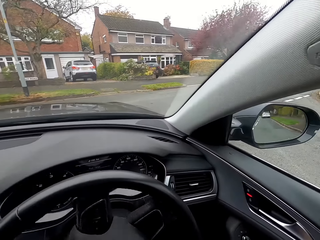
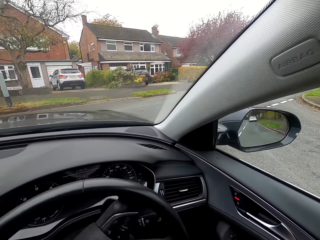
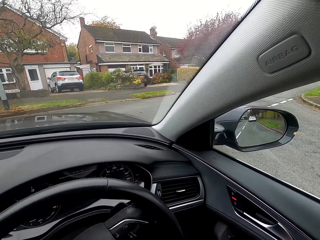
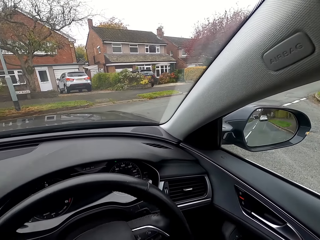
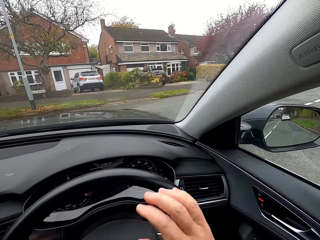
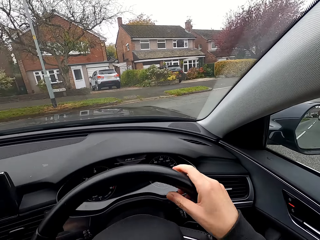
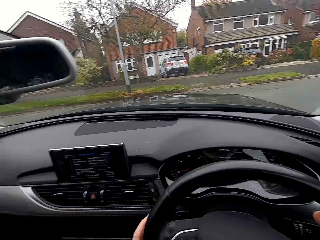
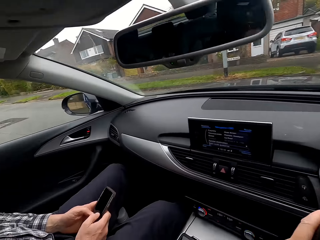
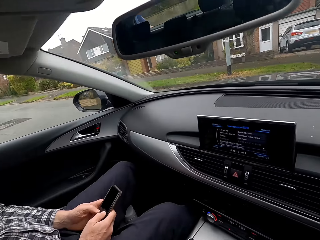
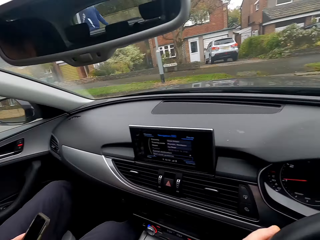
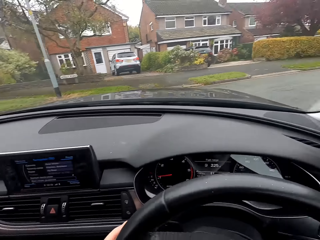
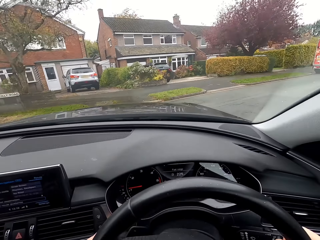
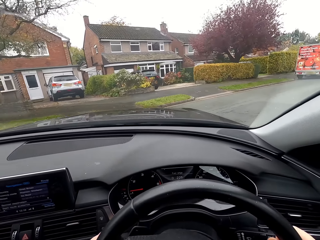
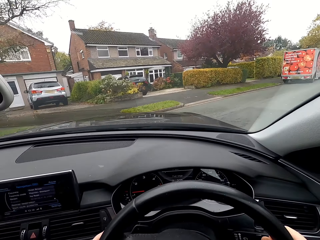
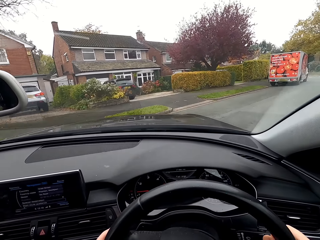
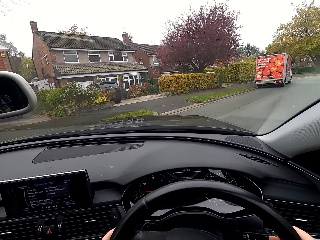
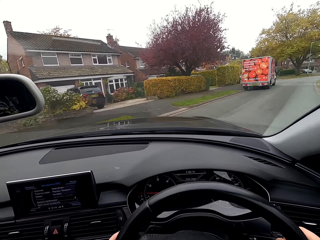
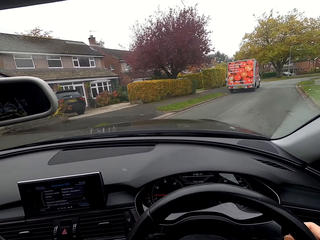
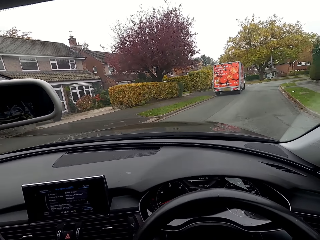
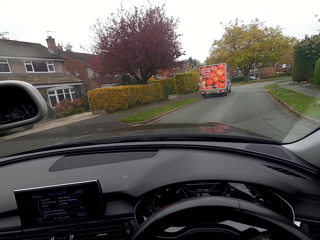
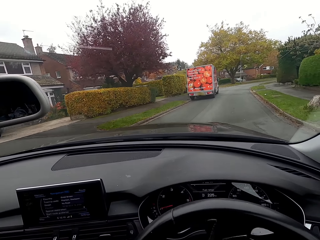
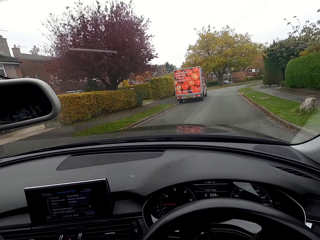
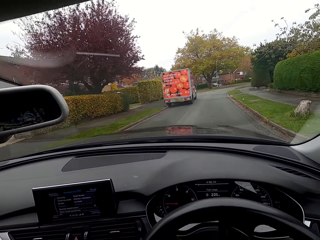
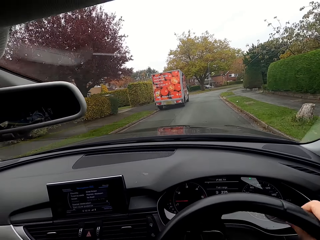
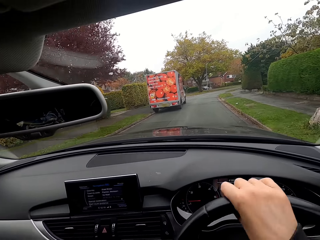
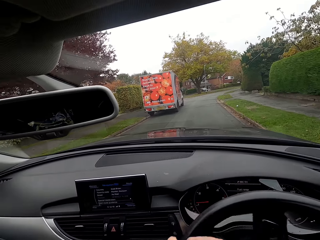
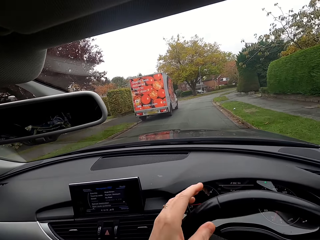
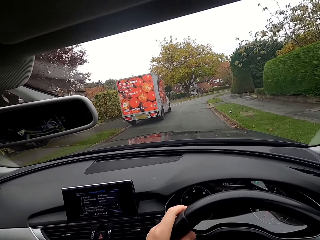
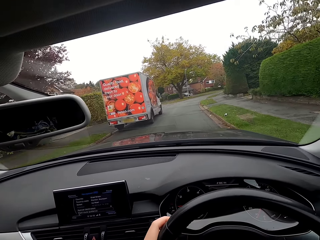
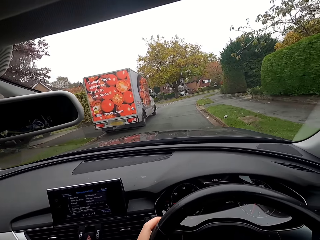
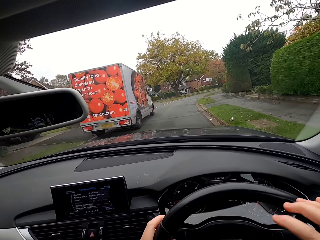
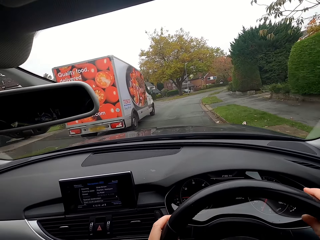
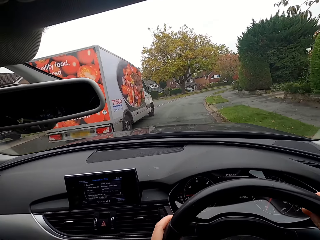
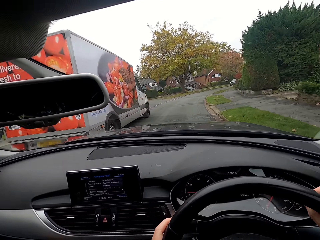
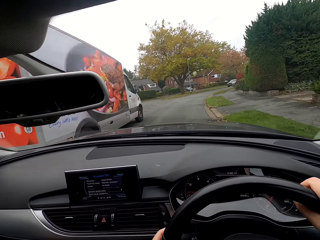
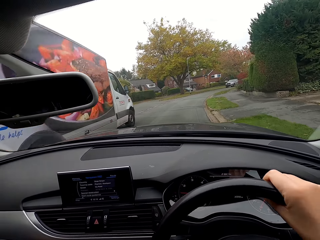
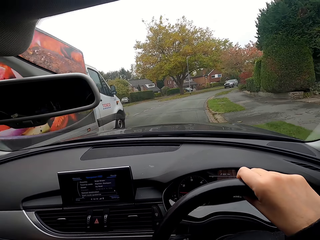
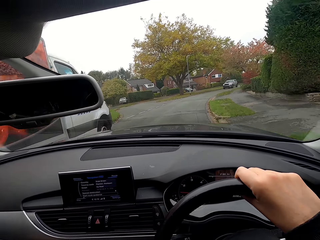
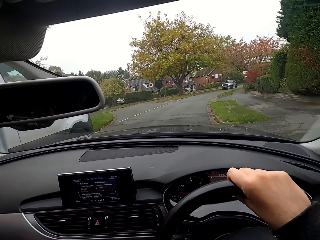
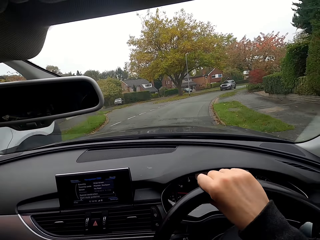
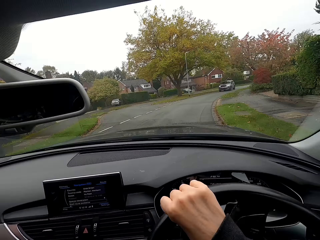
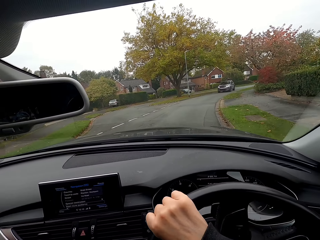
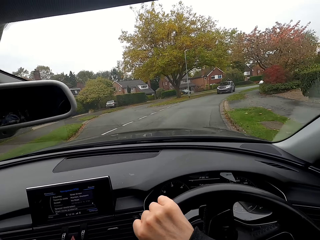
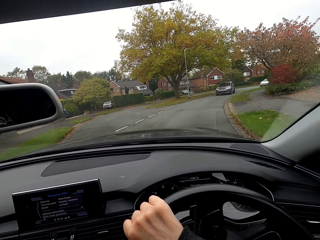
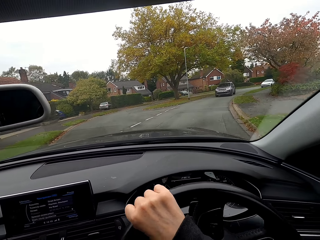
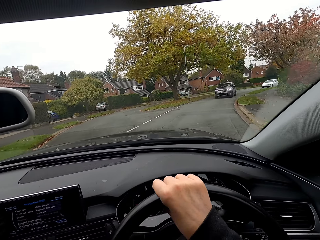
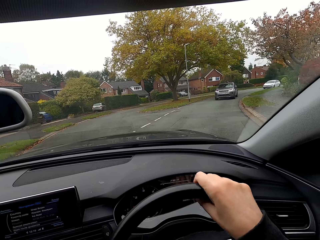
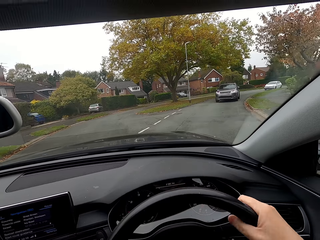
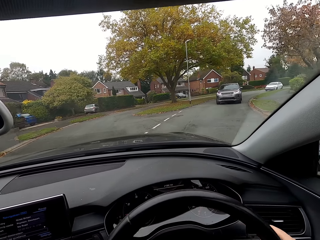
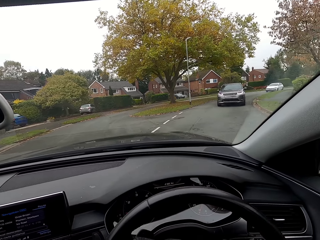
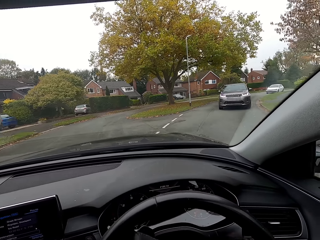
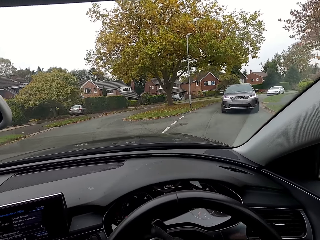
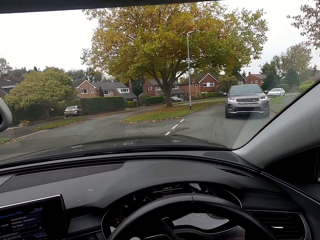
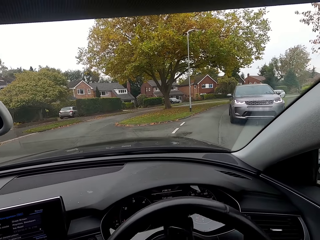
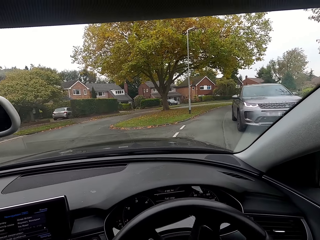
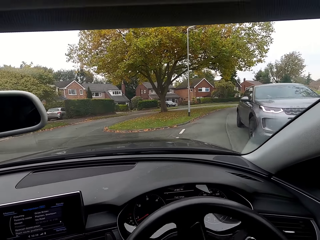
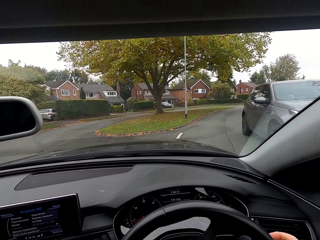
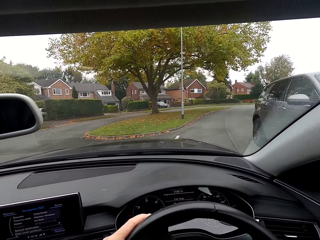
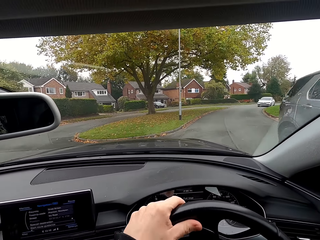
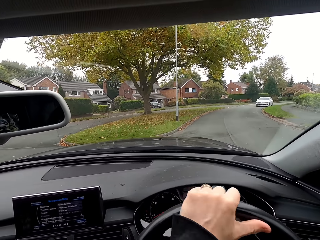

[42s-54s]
The camera wearer drives the car.

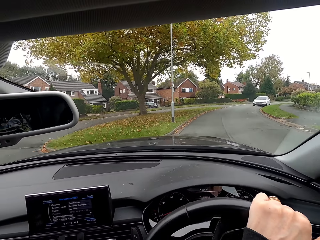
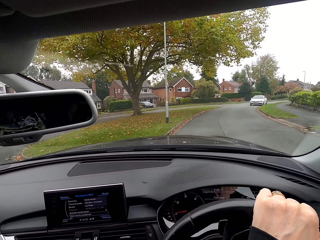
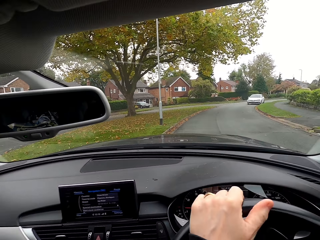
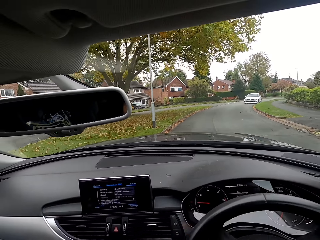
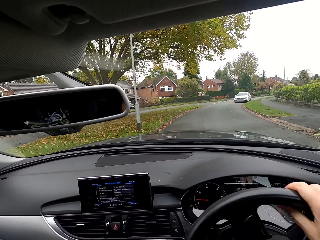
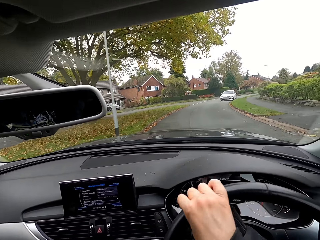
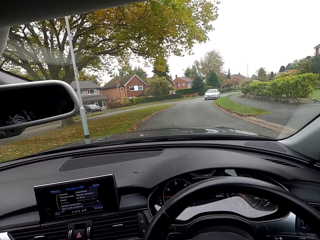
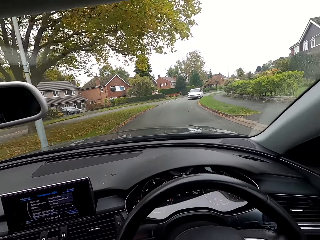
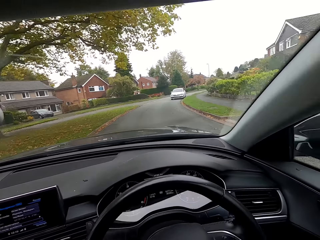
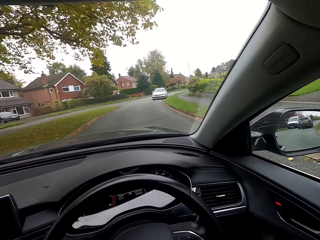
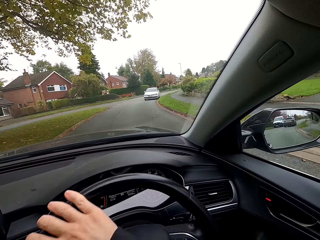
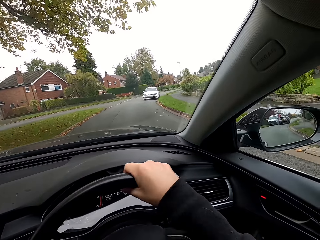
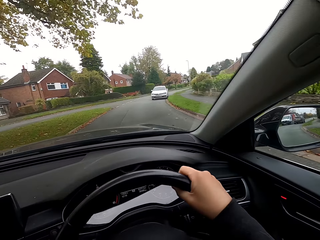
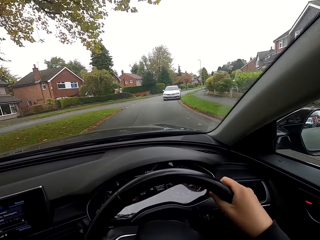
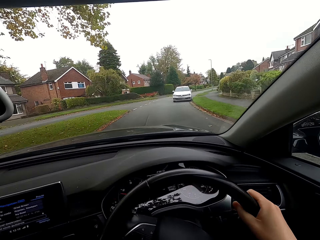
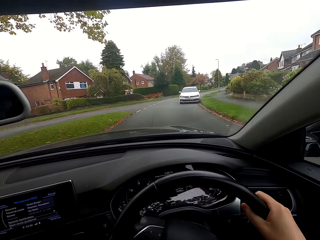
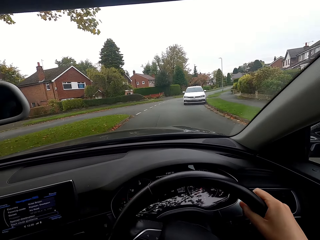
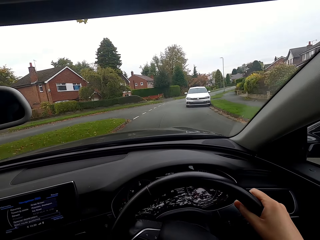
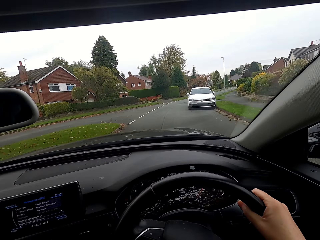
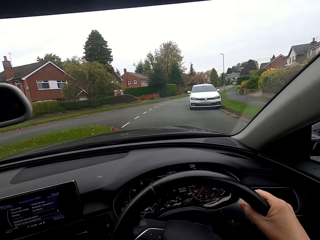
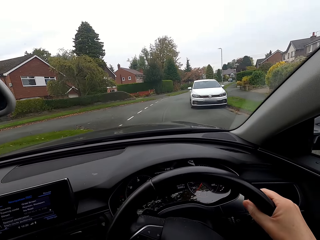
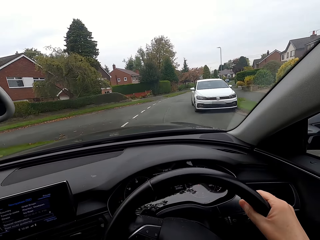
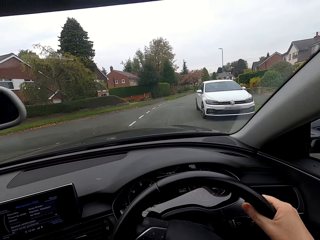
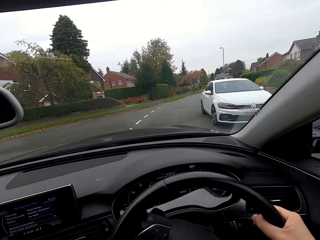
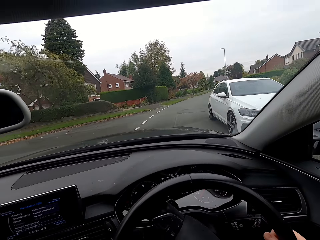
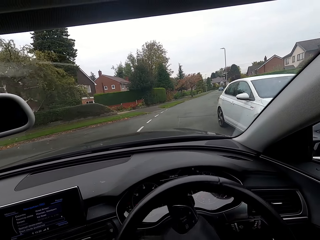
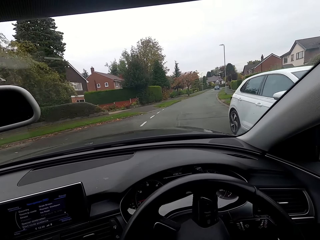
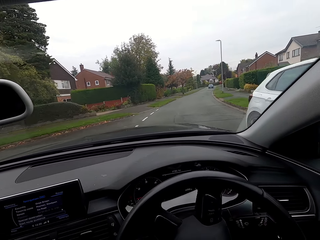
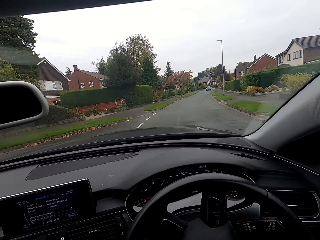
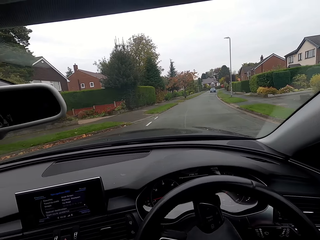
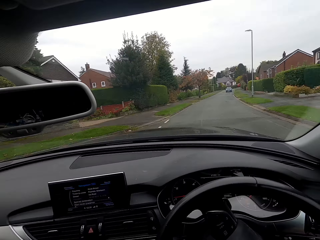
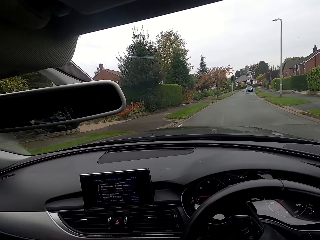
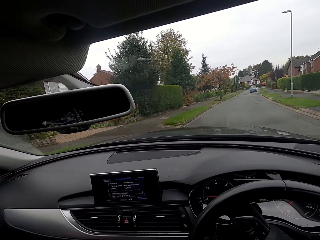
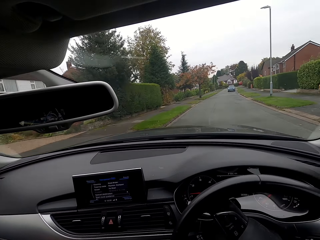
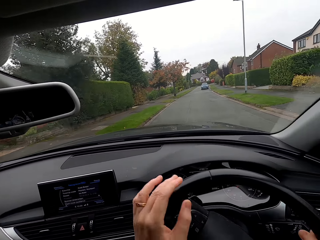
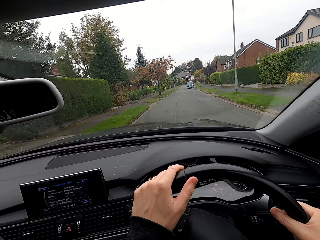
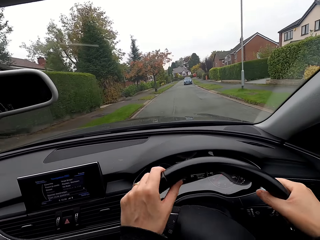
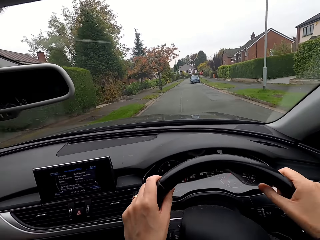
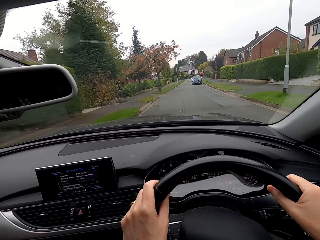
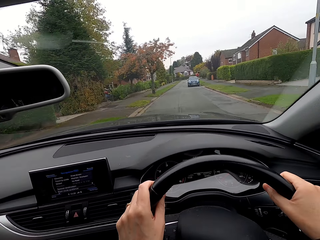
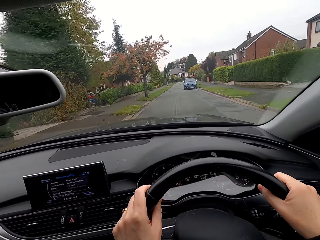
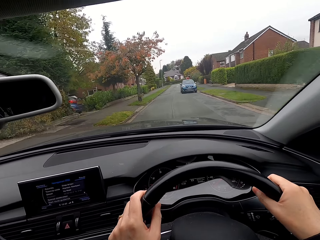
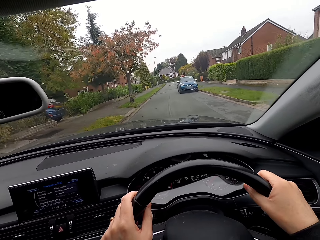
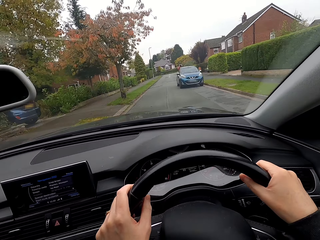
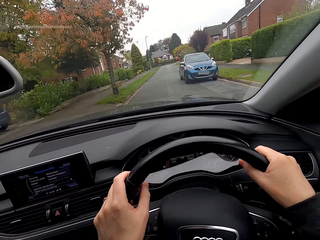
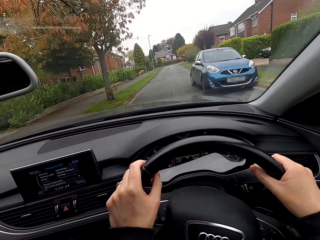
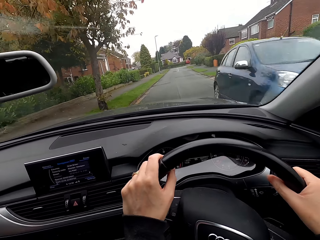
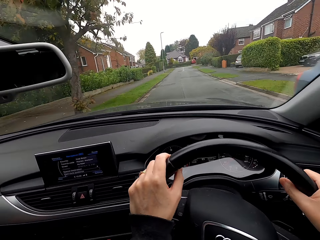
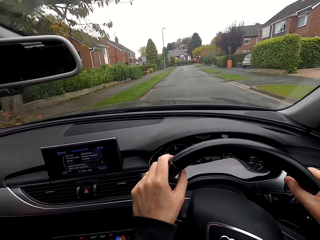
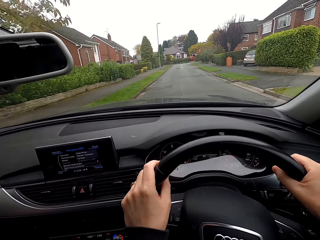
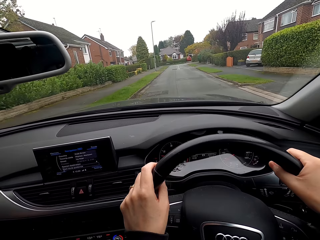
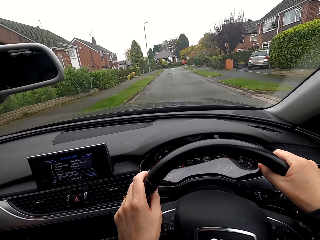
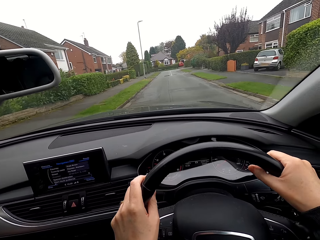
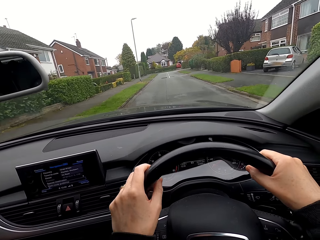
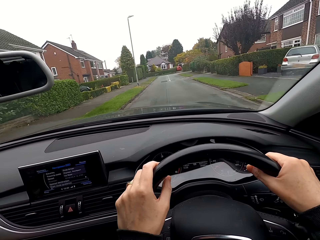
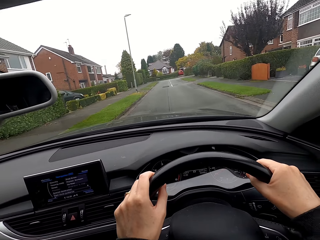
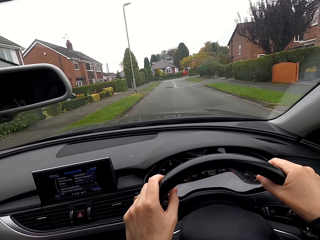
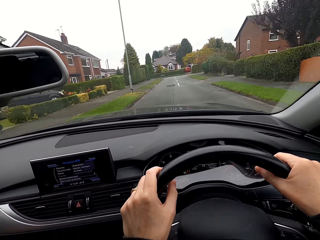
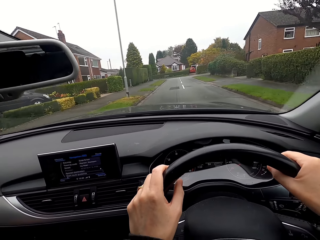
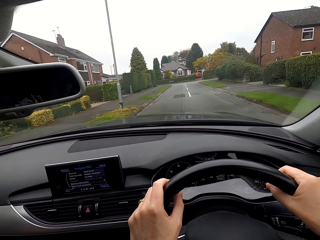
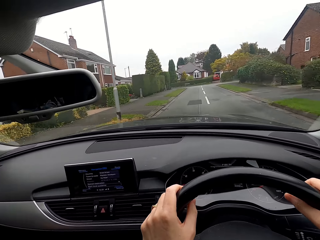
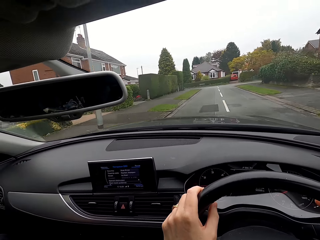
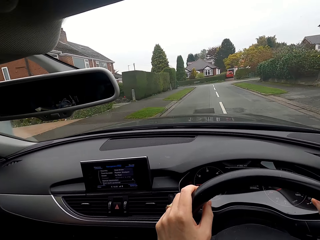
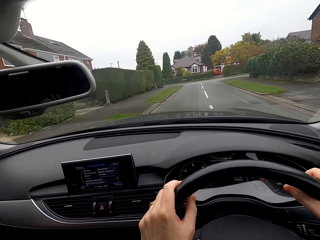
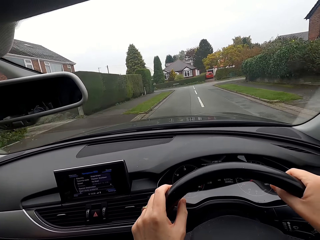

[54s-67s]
The camera wearer interacts with a man.
